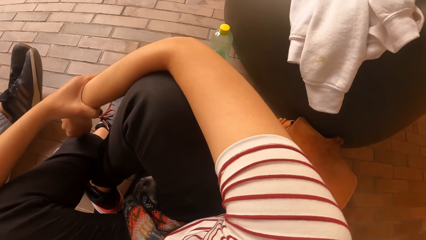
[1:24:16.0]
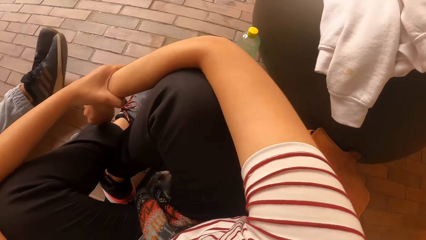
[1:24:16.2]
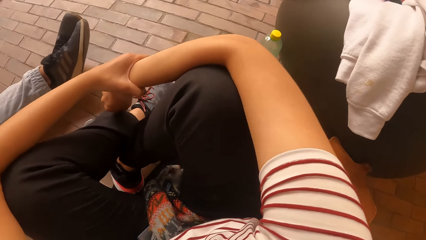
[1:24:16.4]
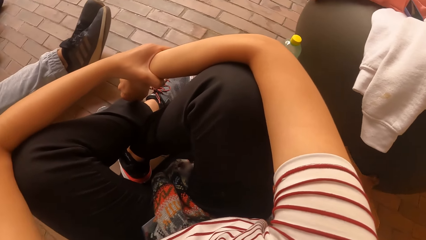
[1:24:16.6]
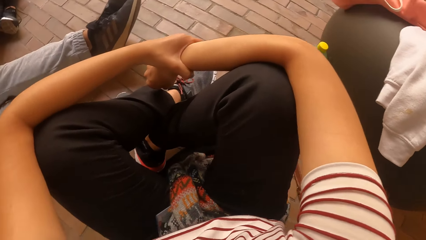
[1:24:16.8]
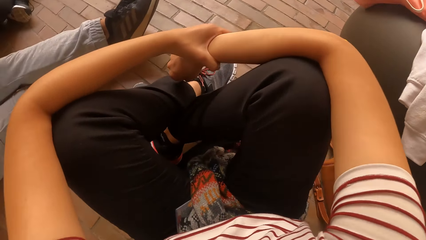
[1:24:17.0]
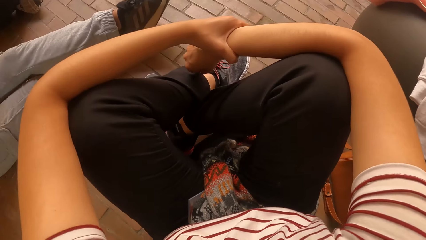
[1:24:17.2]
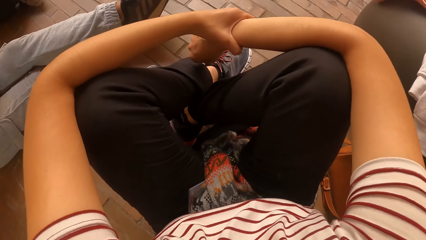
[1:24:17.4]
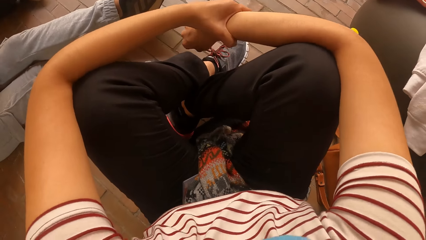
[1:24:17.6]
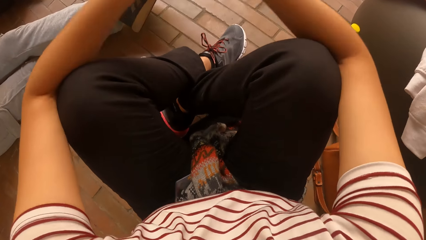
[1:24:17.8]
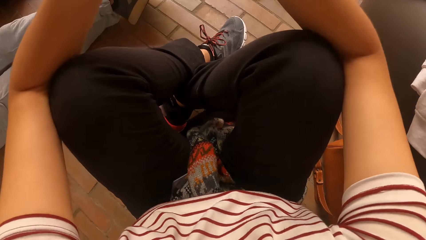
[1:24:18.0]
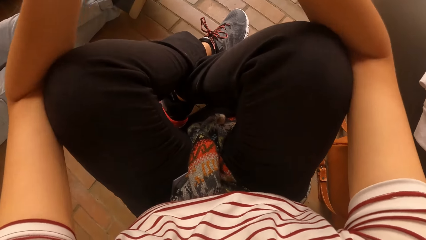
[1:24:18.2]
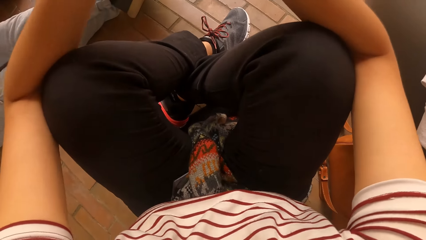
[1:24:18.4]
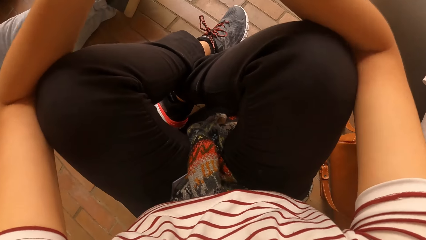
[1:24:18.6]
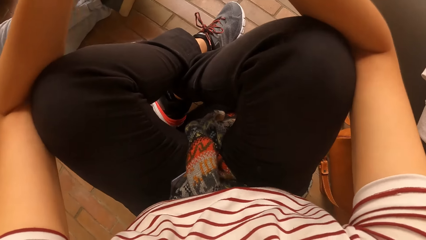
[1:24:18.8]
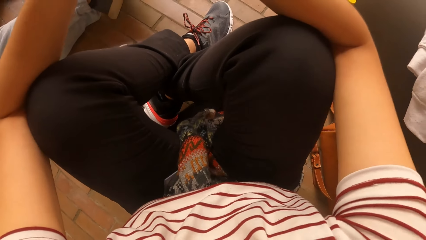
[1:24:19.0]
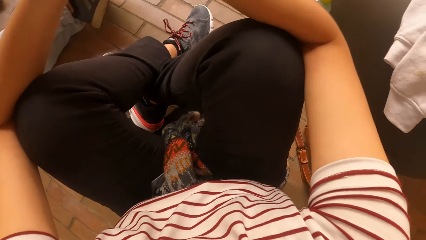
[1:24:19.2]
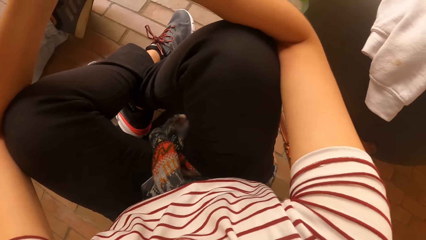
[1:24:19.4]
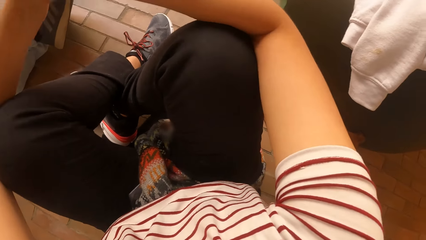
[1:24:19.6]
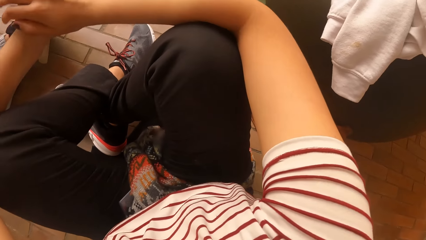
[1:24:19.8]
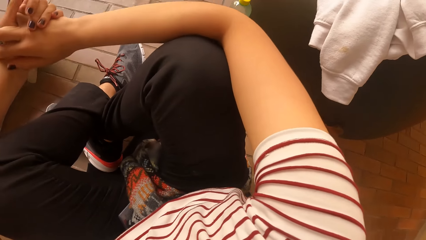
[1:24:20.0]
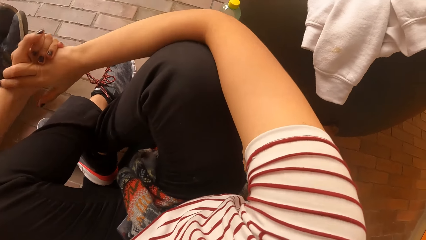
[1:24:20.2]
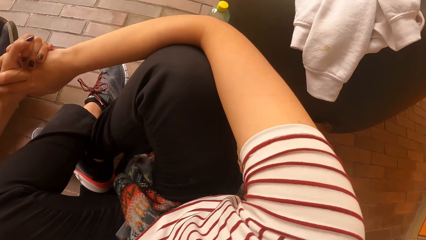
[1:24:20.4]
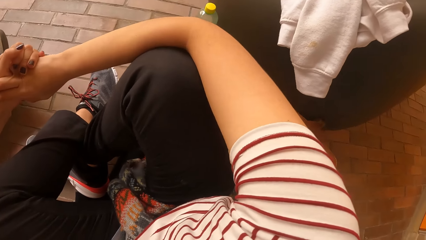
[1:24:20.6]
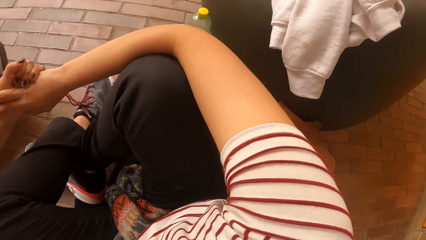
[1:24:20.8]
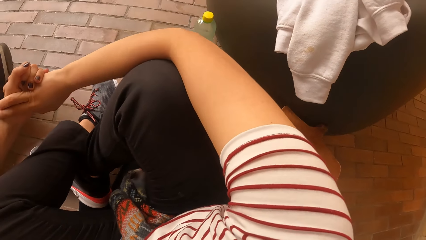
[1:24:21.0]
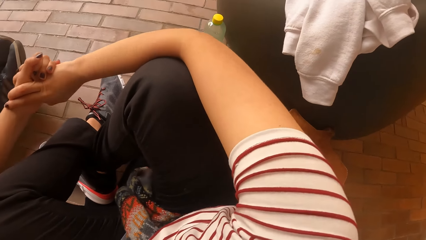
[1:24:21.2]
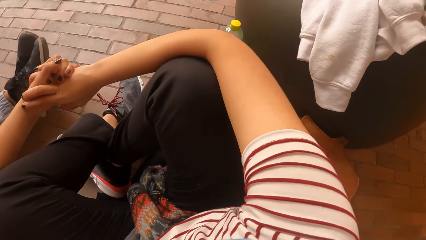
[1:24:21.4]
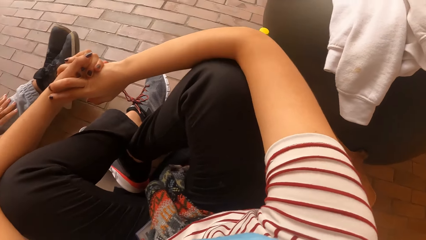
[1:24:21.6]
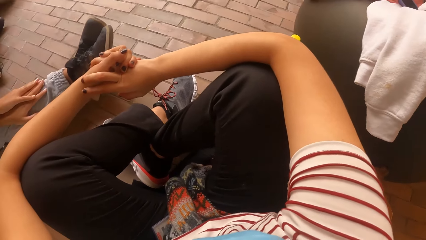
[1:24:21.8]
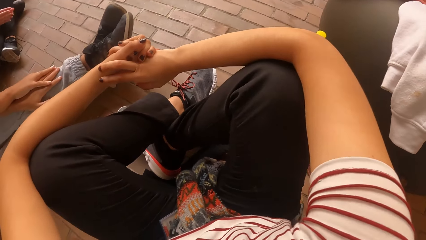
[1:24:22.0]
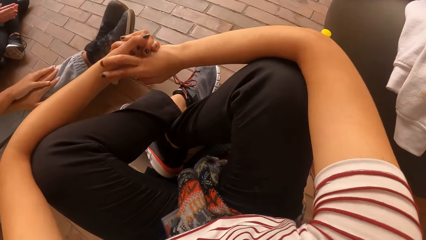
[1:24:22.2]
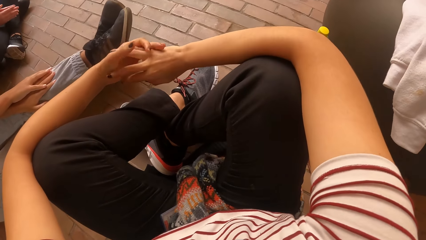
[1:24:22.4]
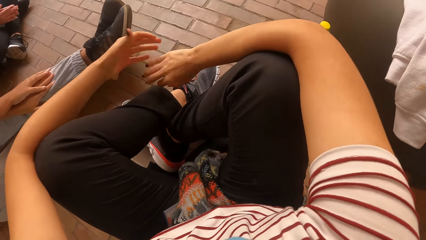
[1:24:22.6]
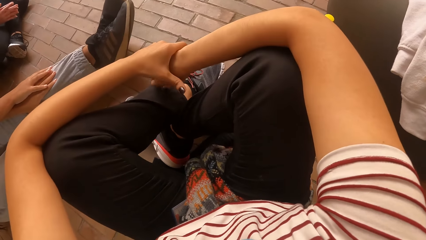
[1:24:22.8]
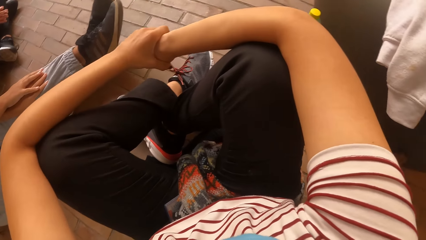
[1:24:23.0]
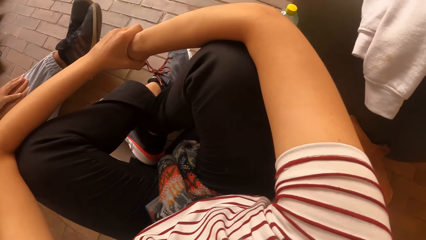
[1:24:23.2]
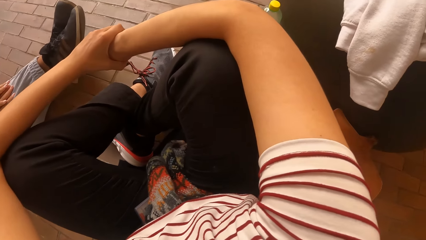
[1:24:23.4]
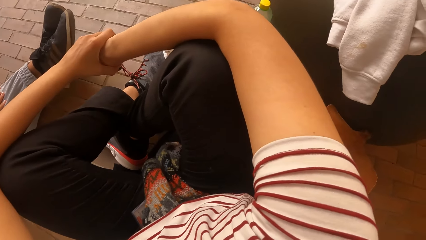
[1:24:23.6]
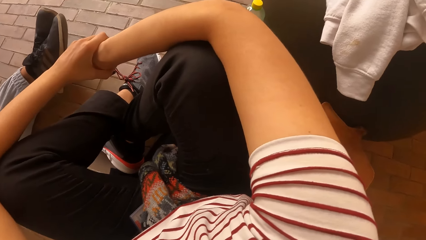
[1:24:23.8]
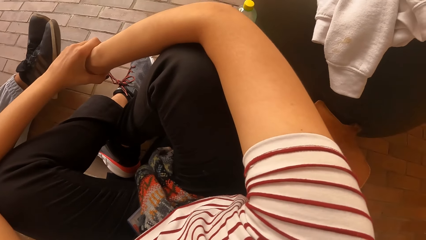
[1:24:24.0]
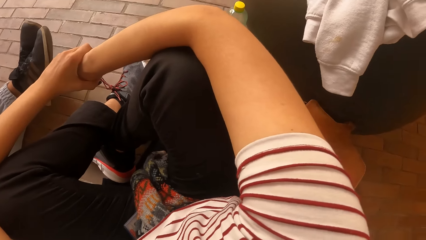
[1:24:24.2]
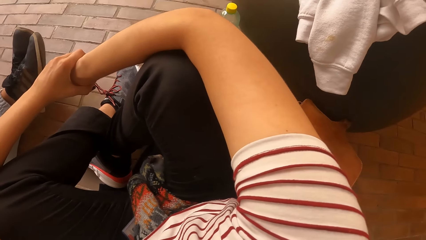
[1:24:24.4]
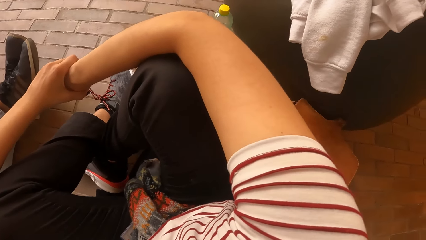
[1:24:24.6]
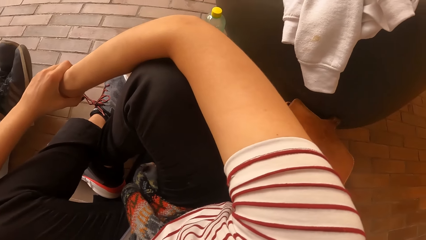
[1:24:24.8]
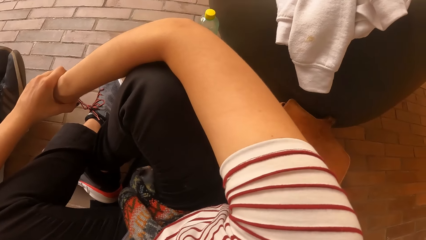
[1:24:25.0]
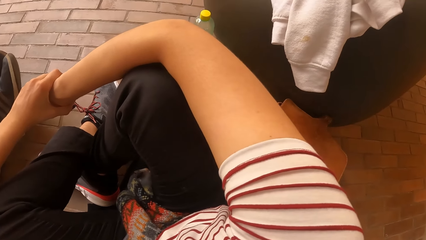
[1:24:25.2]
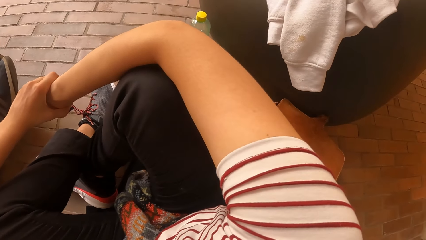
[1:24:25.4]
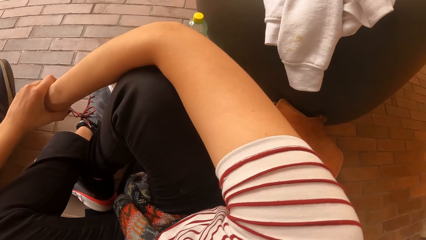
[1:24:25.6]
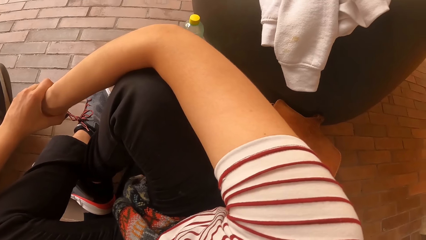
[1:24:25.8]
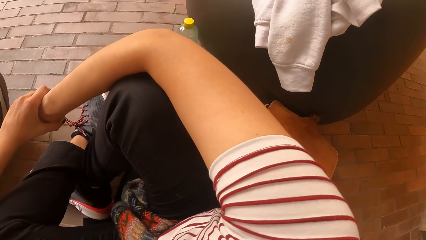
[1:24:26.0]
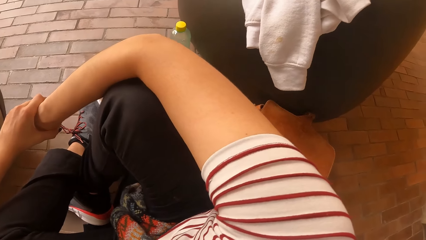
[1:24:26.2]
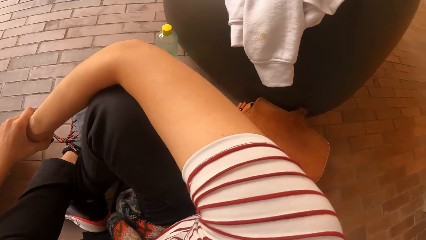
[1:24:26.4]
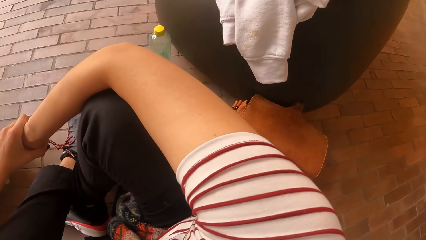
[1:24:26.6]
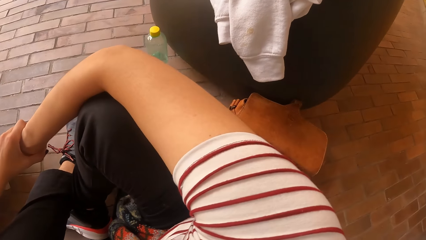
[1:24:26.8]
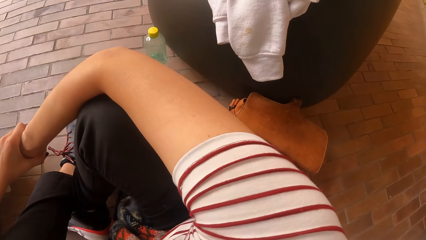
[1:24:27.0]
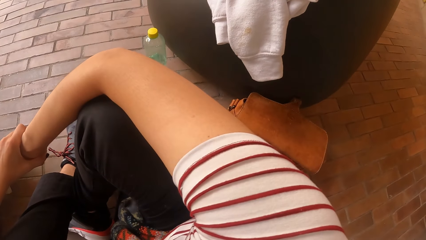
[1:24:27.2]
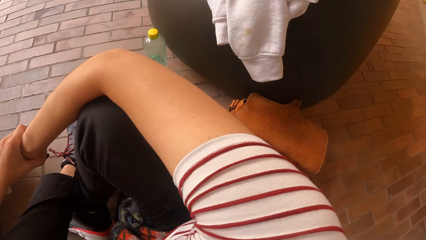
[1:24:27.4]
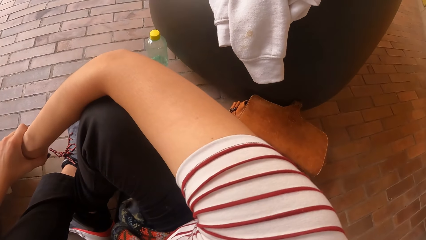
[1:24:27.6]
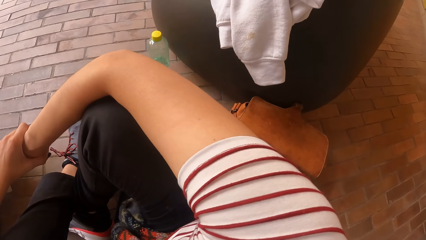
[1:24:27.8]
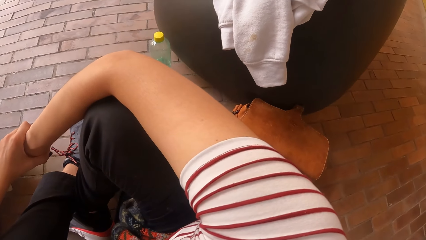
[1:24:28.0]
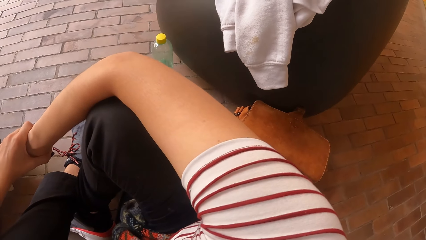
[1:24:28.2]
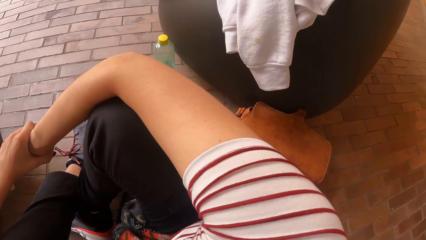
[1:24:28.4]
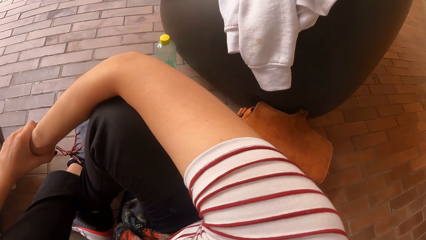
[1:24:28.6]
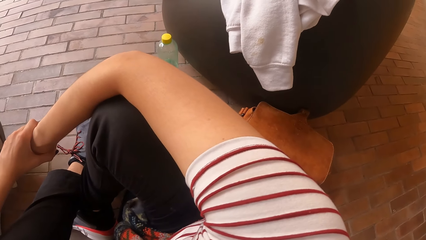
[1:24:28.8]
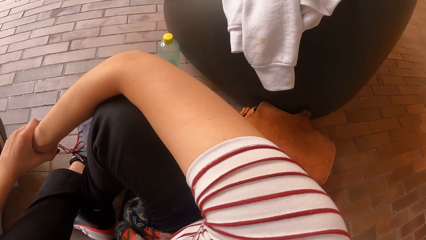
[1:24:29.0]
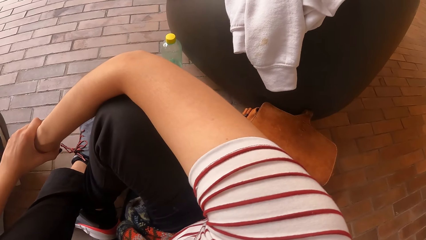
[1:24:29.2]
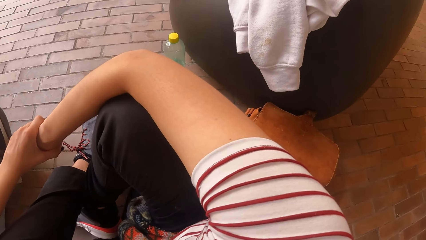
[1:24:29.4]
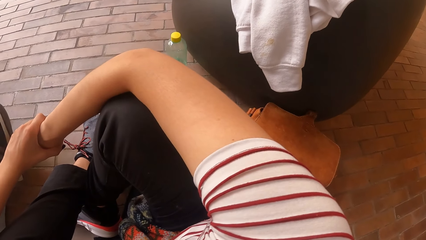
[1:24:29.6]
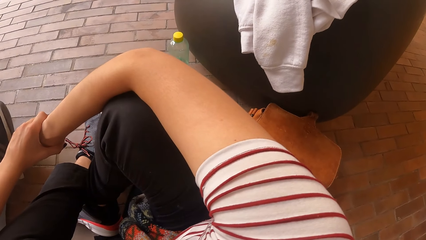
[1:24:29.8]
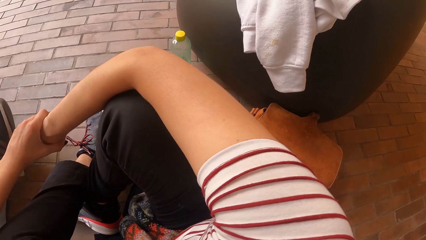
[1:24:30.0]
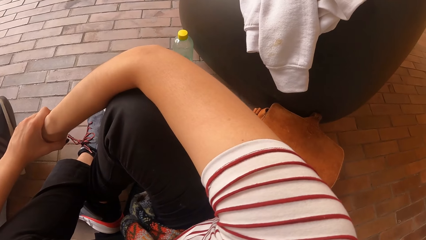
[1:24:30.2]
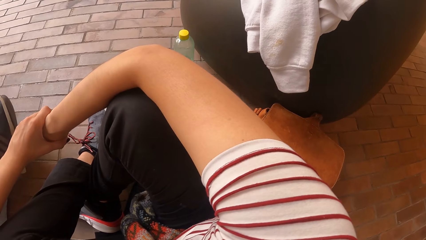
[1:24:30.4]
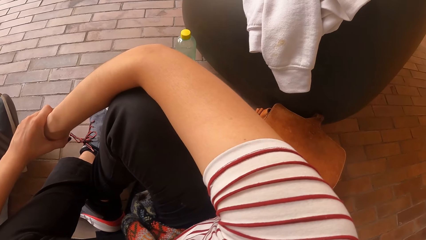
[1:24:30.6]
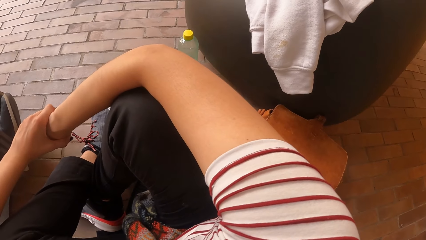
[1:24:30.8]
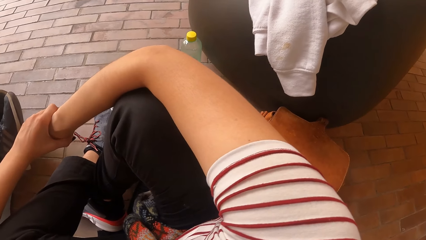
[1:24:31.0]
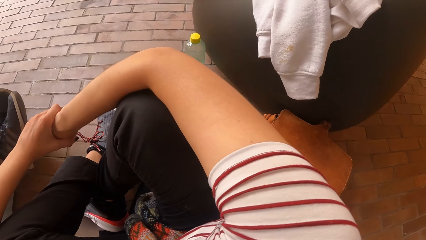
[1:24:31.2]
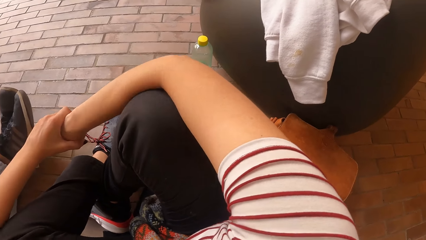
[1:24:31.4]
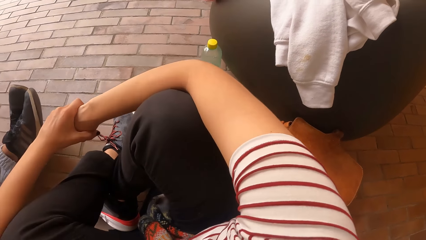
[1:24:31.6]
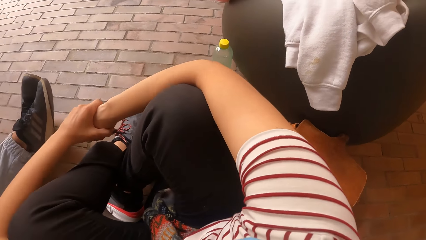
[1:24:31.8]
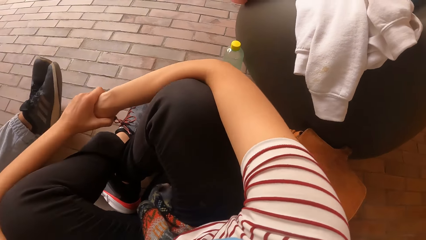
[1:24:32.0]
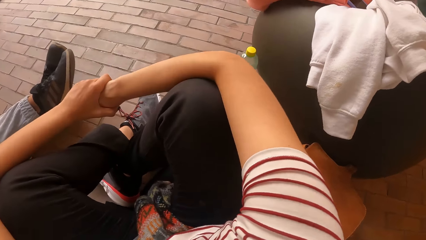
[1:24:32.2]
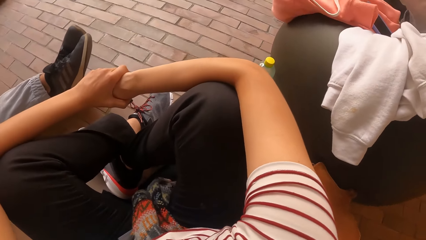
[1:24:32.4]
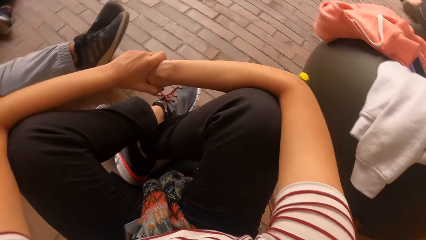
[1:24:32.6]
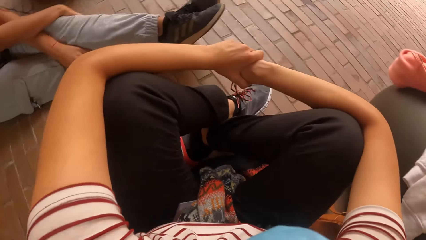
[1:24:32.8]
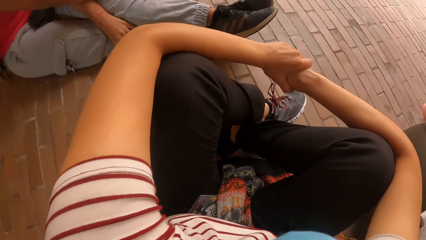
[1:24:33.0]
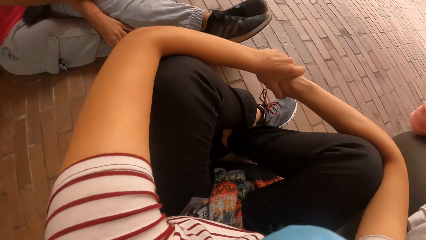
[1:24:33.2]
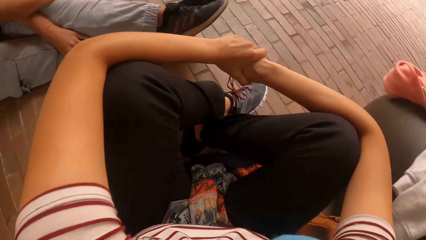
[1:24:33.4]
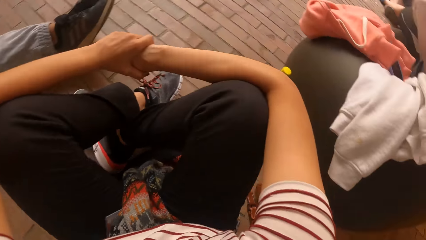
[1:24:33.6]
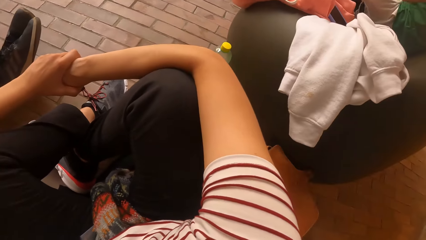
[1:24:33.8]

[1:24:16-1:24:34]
The camera wearer claps her hands. She holds her right hand. She looks around the floor. She adjusts her hands on the knees.
